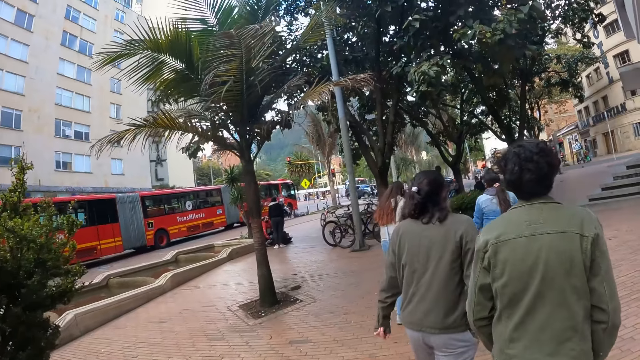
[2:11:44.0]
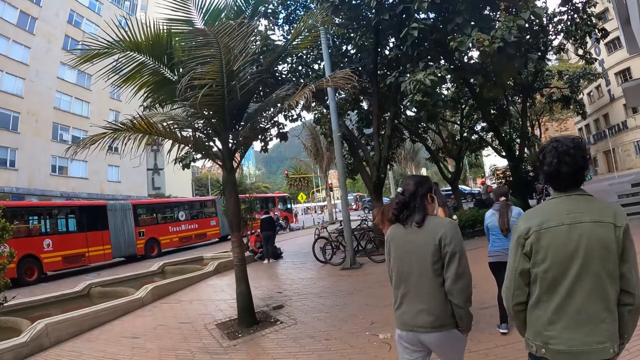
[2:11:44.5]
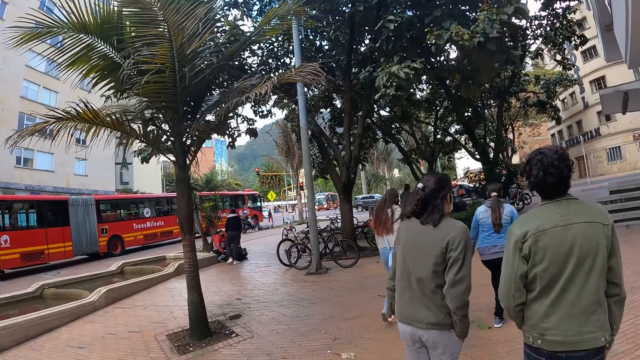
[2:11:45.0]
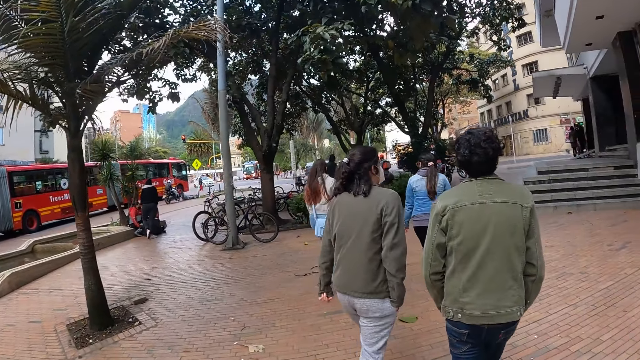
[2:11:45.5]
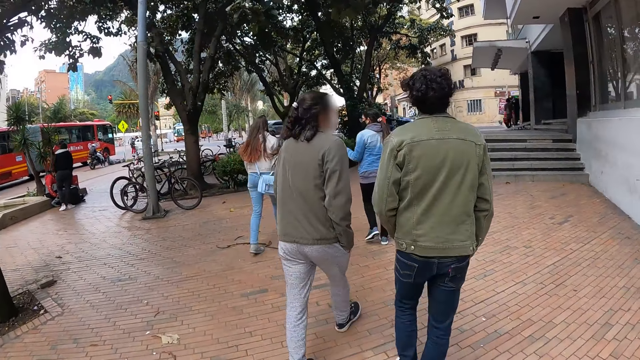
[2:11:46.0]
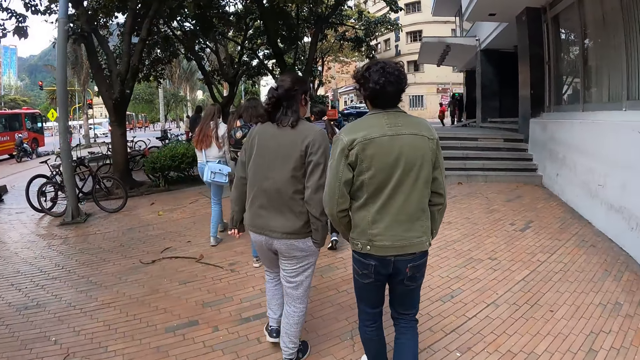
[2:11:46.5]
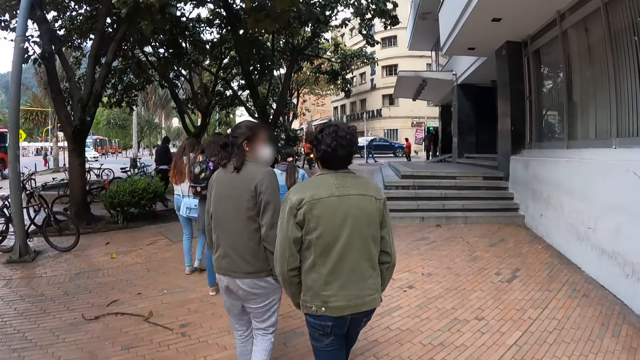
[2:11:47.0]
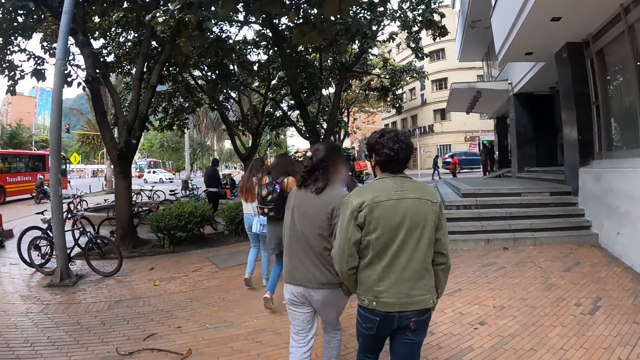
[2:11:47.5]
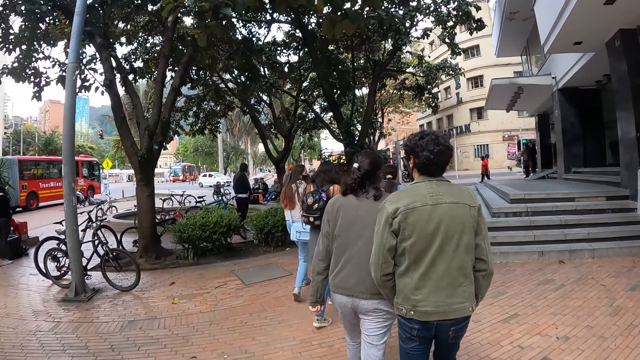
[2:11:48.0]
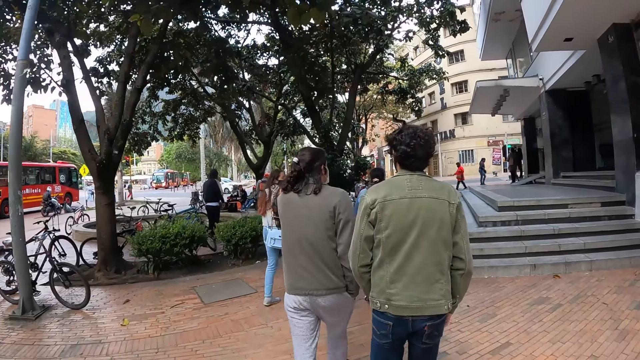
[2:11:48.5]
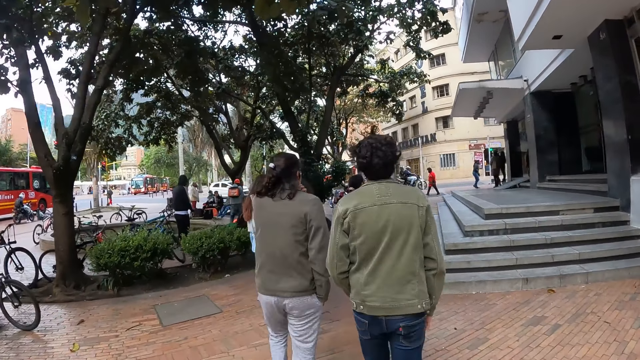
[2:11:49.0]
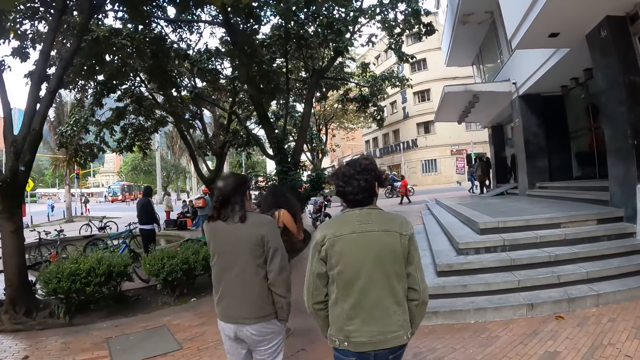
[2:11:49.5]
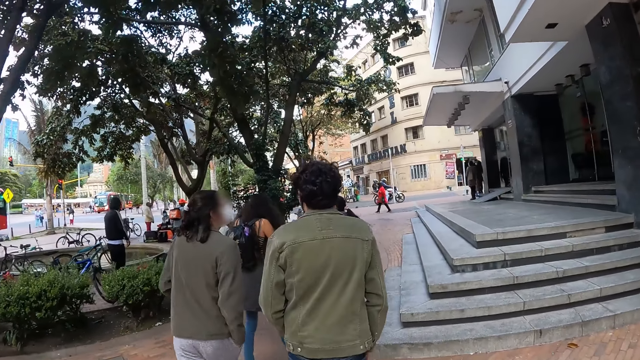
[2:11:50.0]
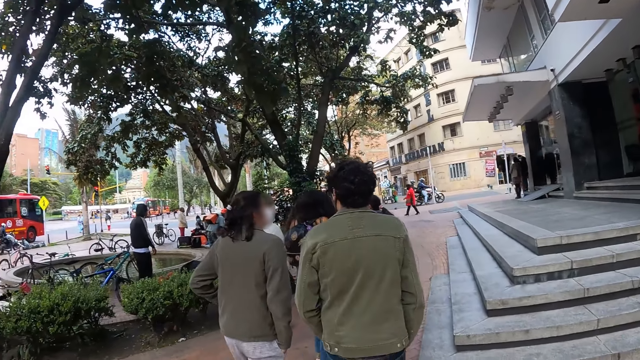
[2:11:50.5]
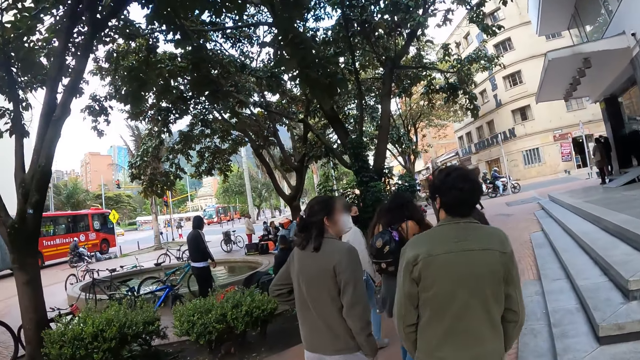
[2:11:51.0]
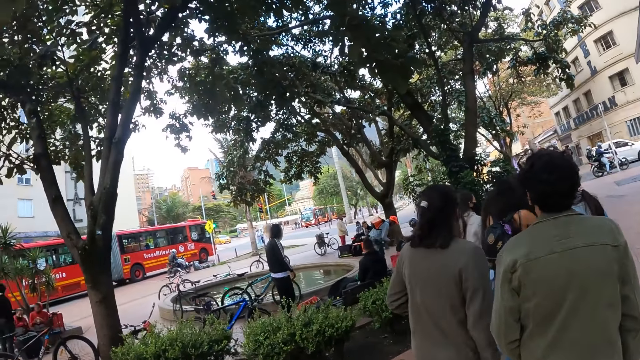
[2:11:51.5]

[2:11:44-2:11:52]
The camera wearer looks around. They walk beside the road.

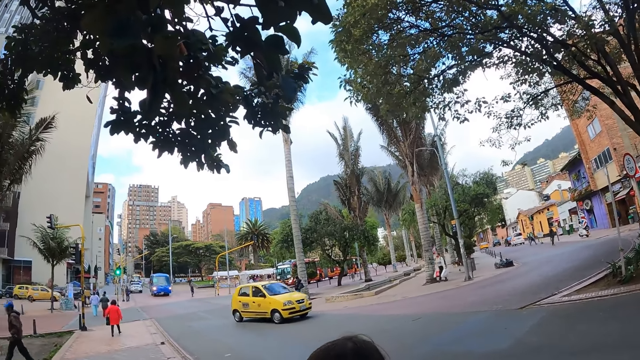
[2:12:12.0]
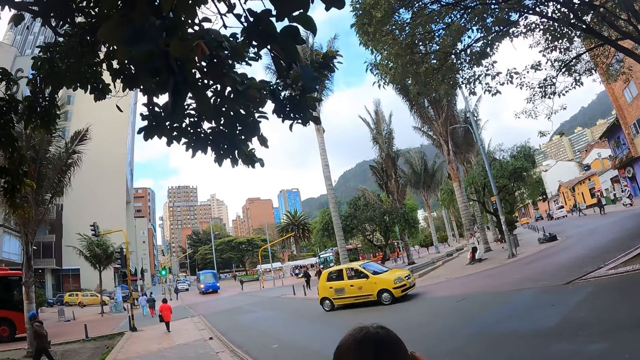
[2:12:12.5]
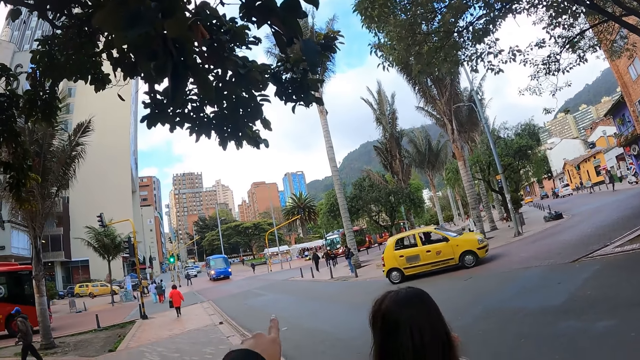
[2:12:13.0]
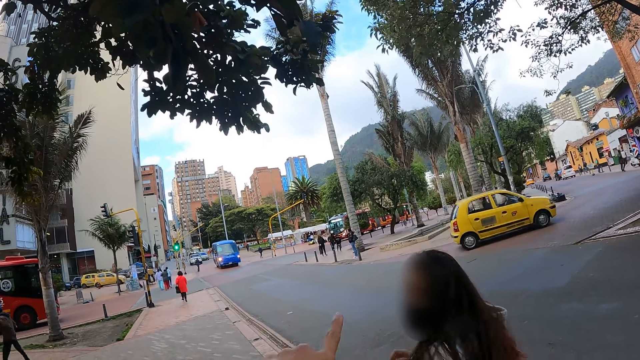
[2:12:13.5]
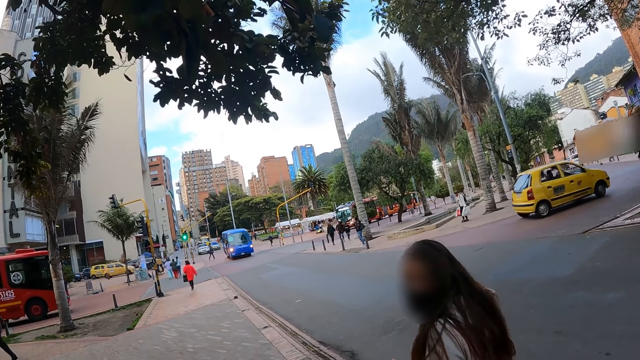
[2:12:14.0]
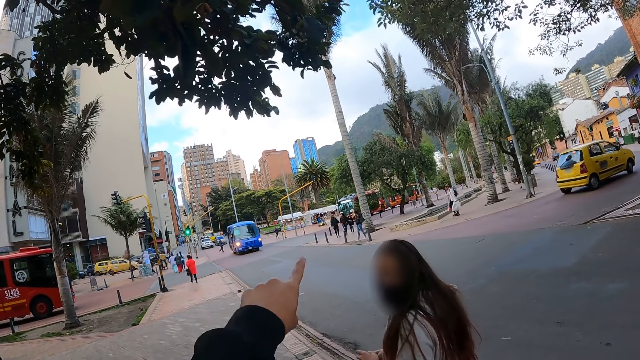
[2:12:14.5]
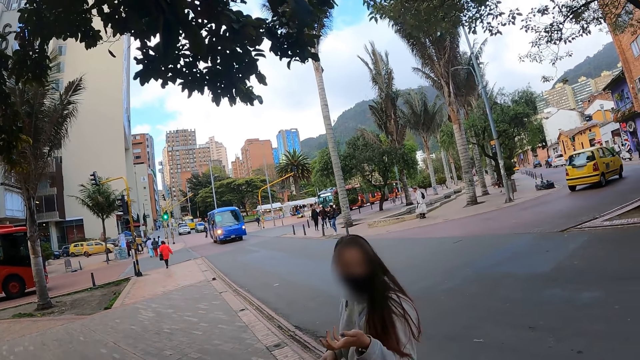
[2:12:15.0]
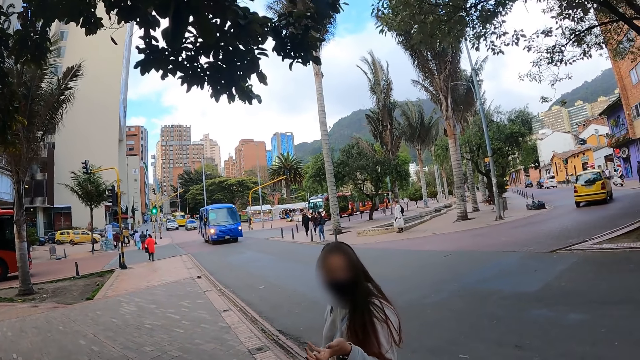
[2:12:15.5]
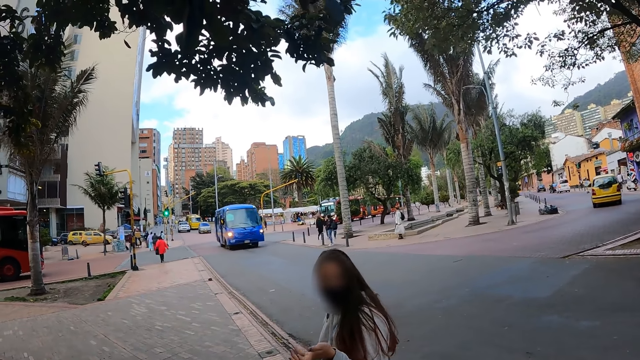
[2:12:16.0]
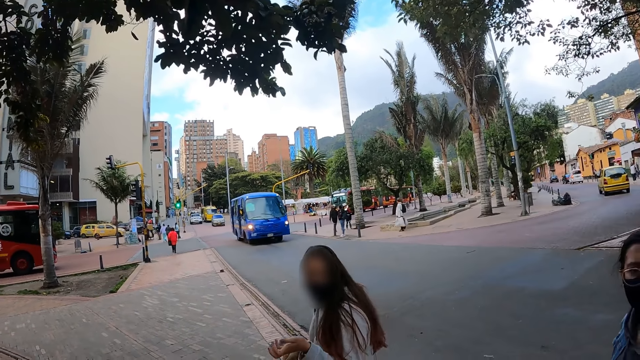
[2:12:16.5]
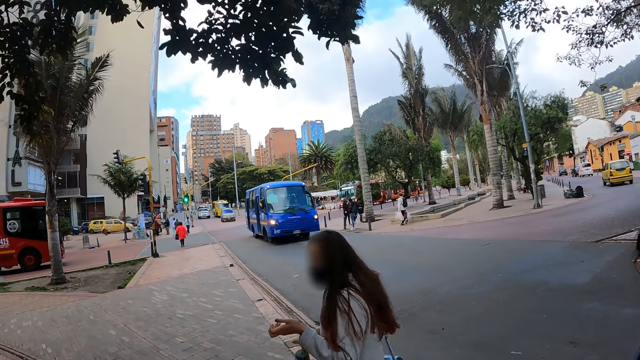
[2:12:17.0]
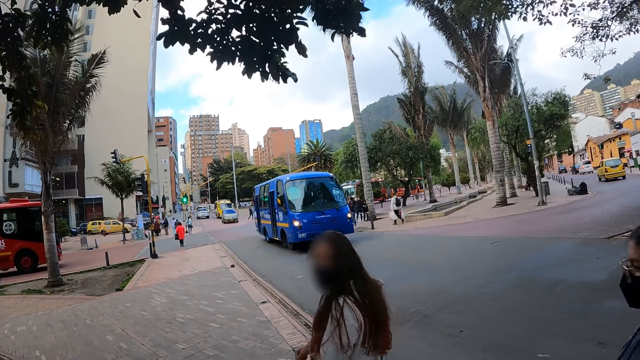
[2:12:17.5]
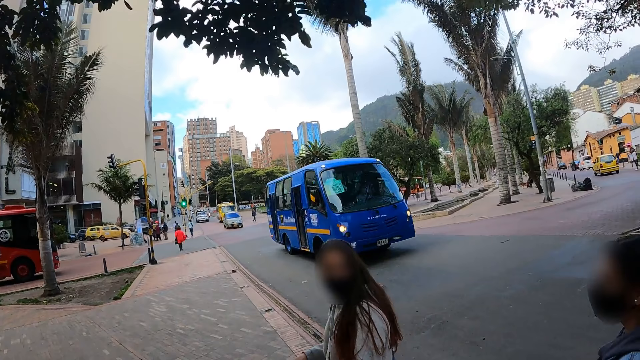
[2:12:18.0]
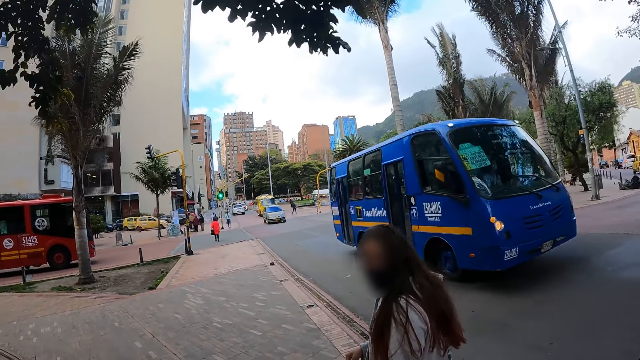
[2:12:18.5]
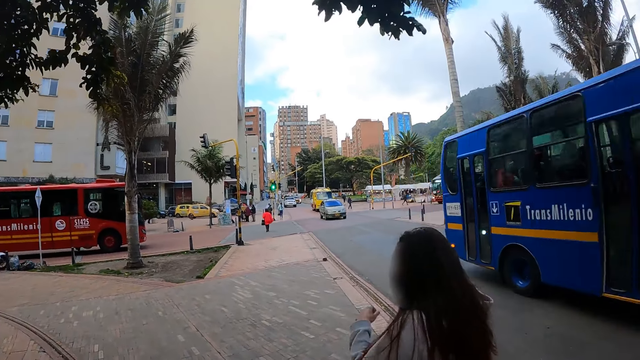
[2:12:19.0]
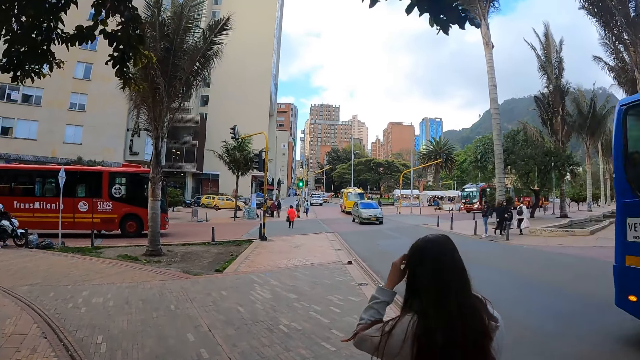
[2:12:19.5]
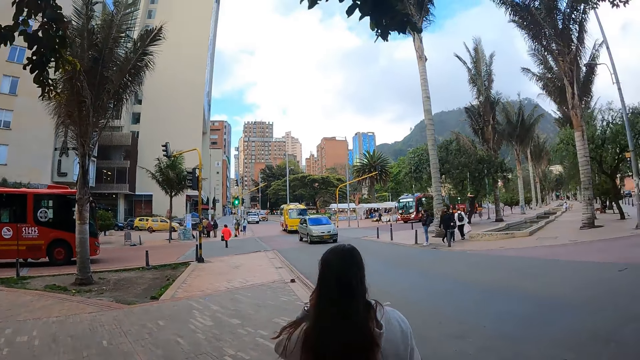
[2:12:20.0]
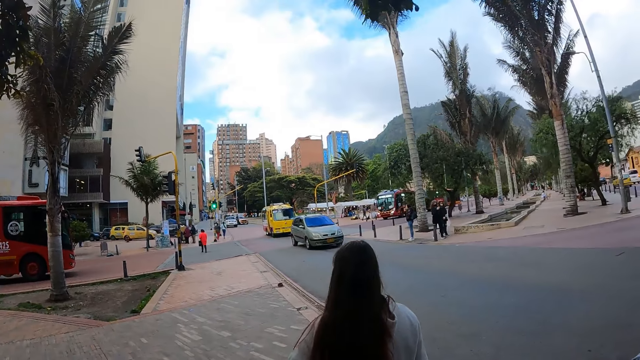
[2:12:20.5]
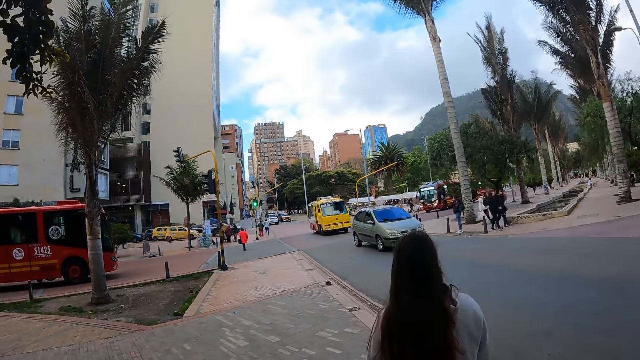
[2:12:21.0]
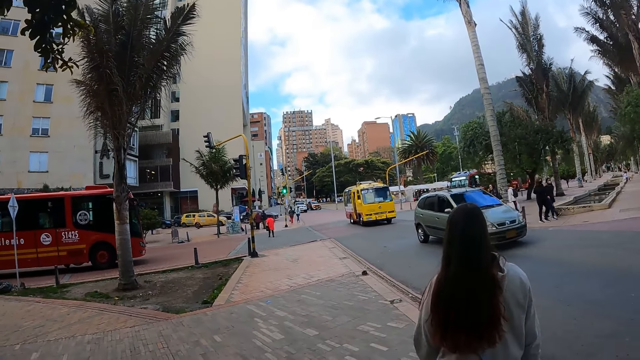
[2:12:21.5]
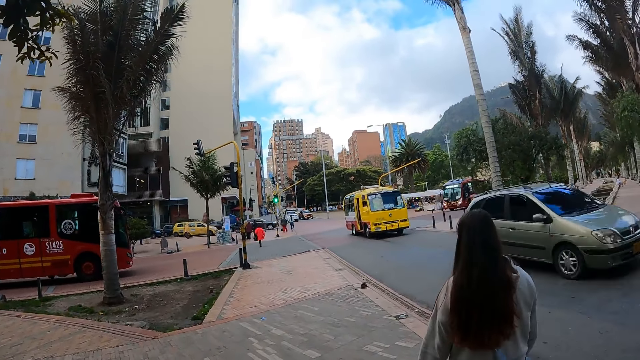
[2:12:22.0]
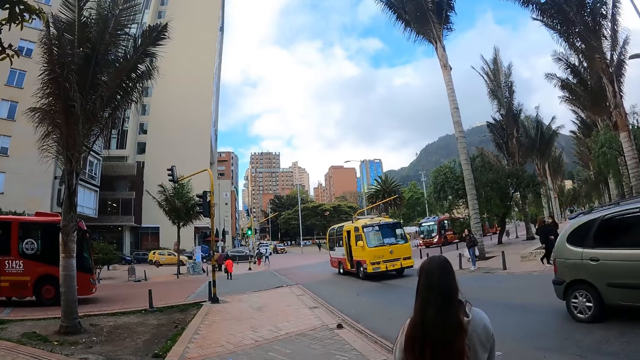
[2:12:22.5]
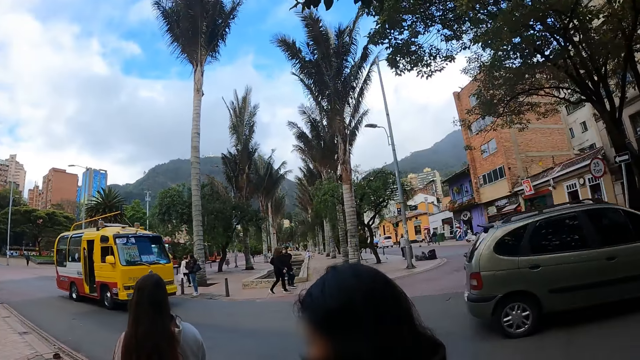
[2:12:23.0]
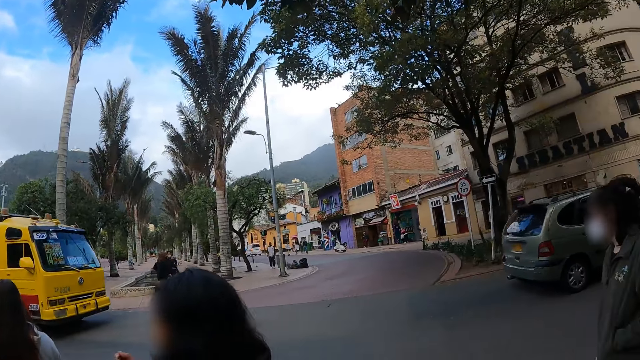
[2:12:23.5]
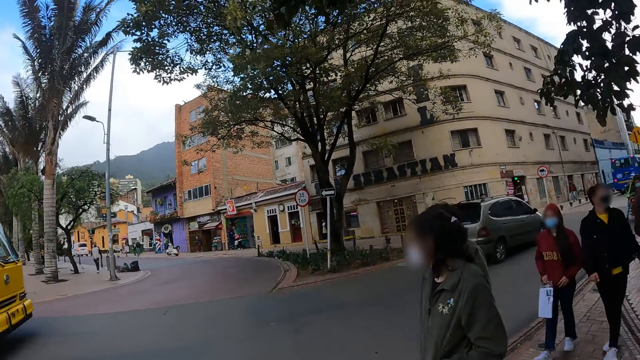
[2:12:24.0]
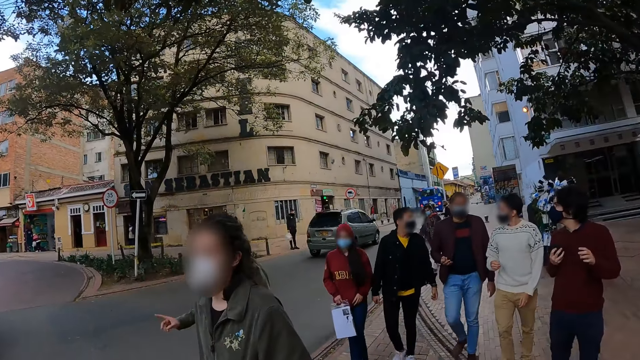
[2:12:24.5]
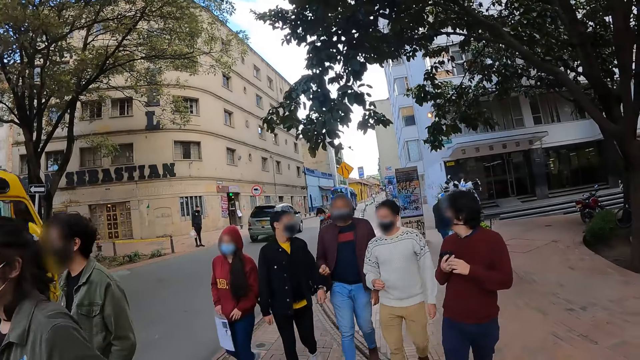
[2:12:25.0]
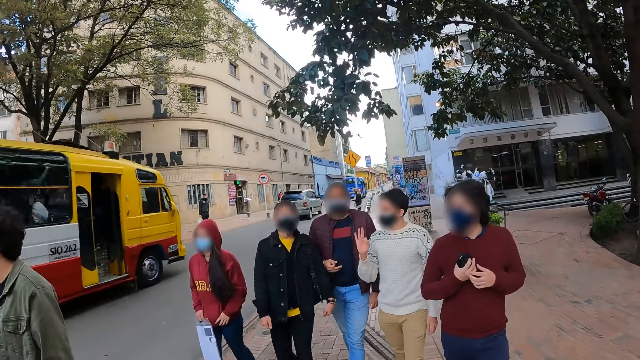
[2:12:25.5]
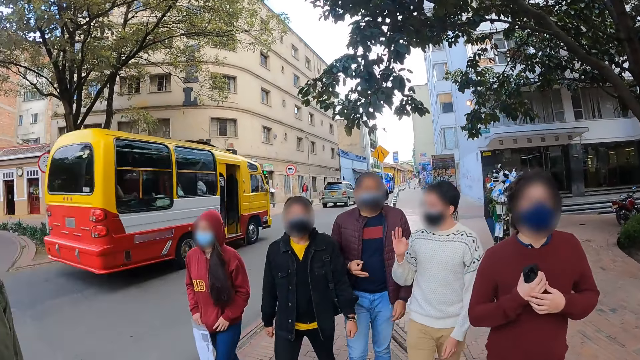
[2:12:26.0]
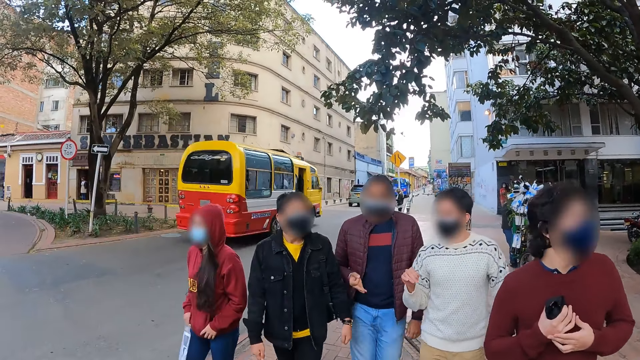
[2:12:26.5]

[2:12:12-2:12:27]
The camera wearer points at the vehicle. They gesture with a lady. They interact to the lady. They walk beside the road.
